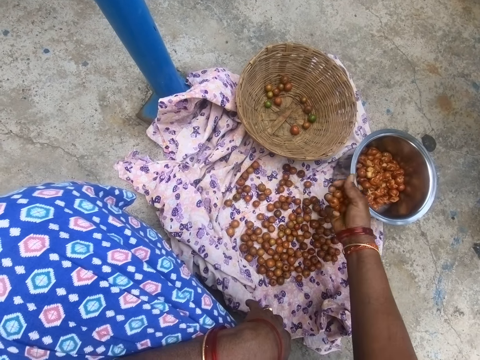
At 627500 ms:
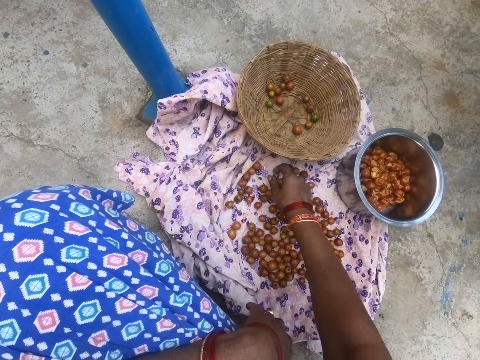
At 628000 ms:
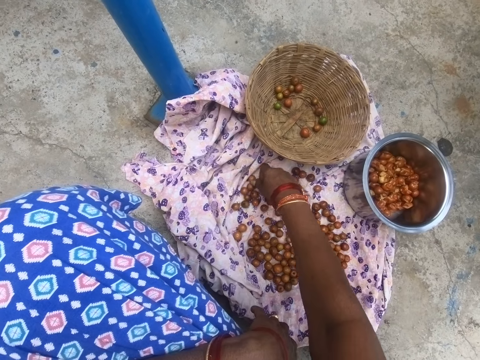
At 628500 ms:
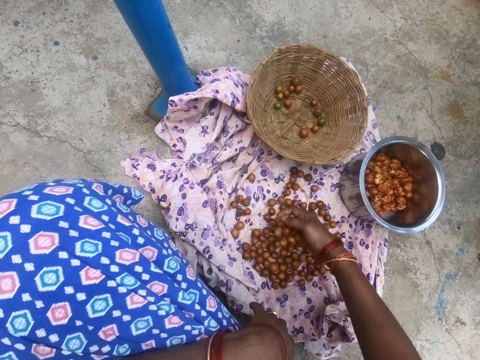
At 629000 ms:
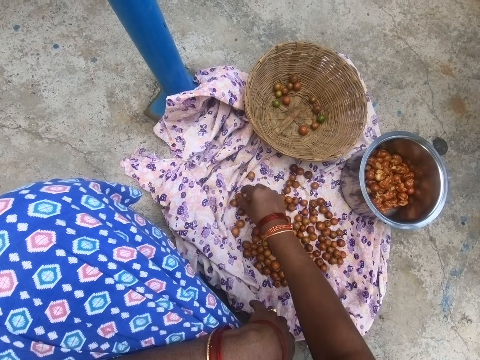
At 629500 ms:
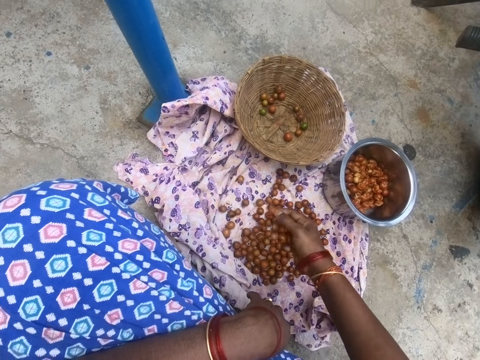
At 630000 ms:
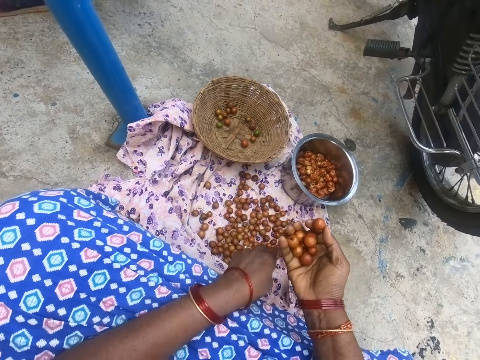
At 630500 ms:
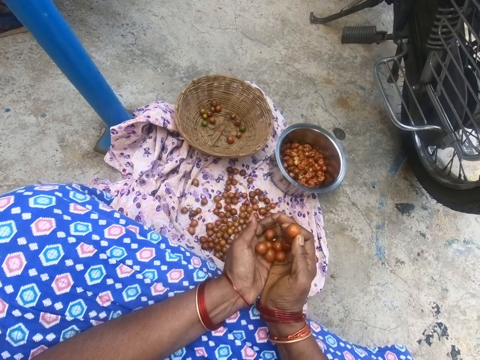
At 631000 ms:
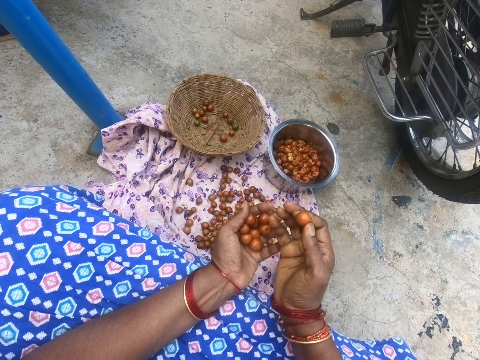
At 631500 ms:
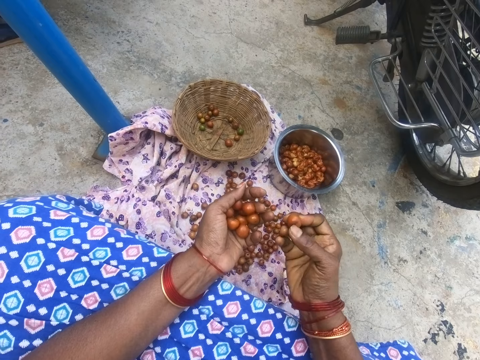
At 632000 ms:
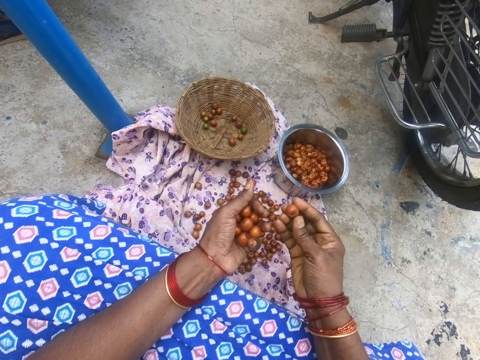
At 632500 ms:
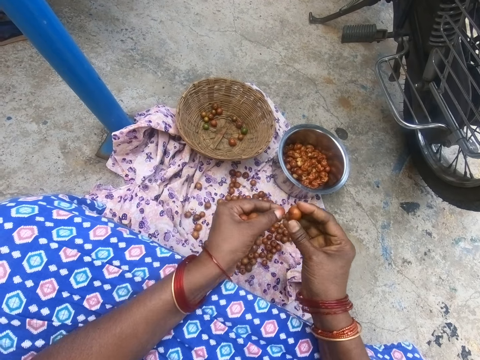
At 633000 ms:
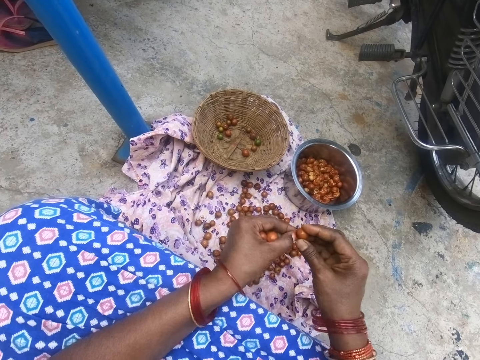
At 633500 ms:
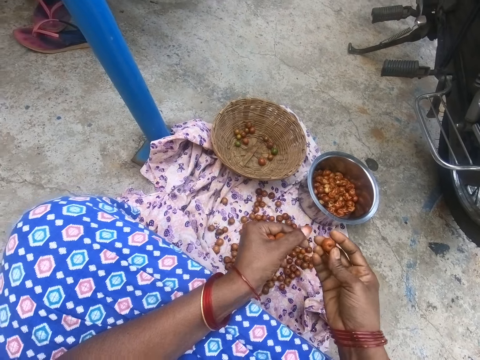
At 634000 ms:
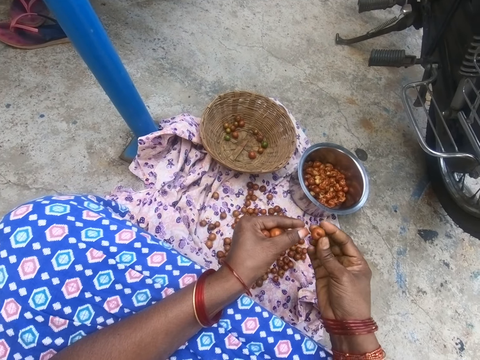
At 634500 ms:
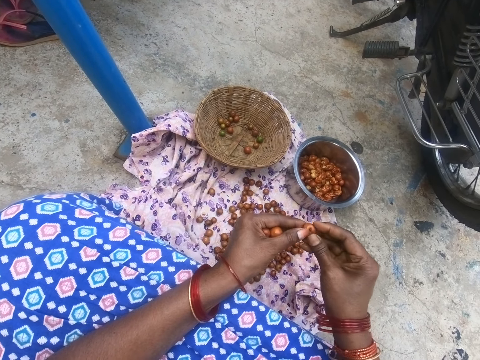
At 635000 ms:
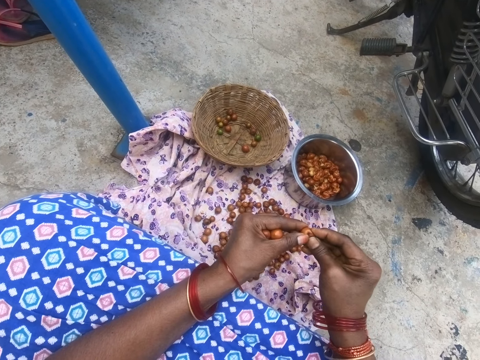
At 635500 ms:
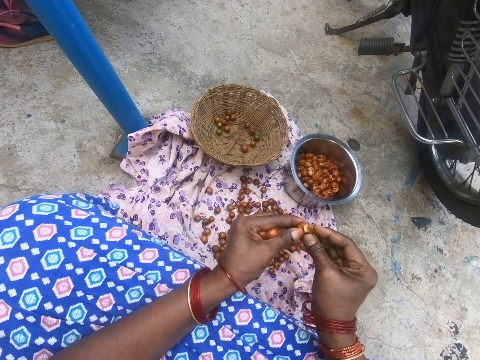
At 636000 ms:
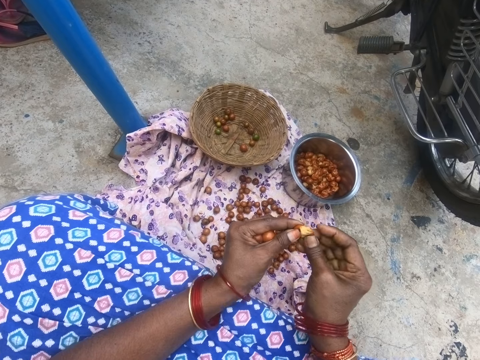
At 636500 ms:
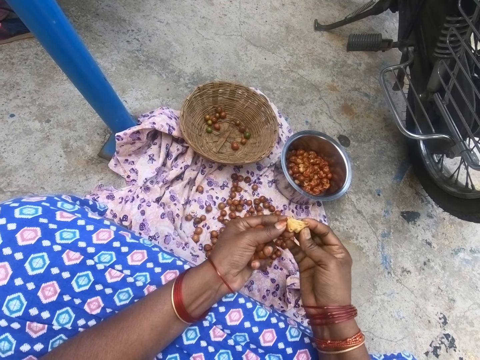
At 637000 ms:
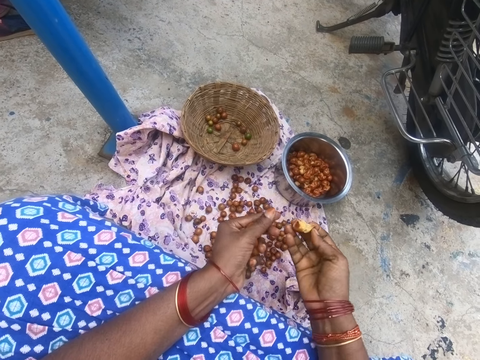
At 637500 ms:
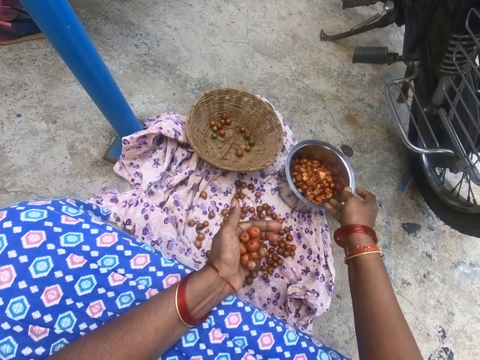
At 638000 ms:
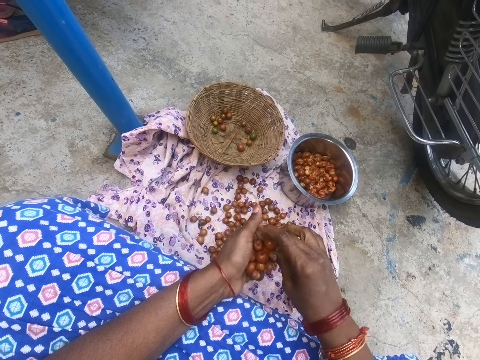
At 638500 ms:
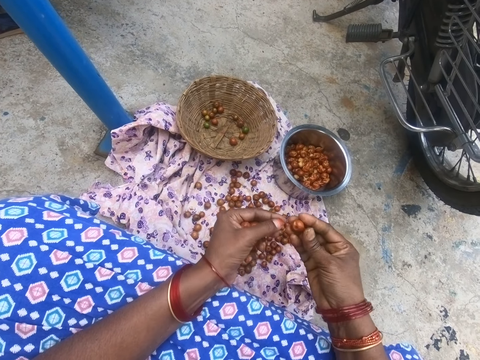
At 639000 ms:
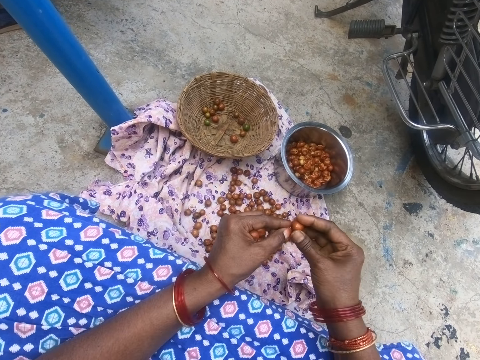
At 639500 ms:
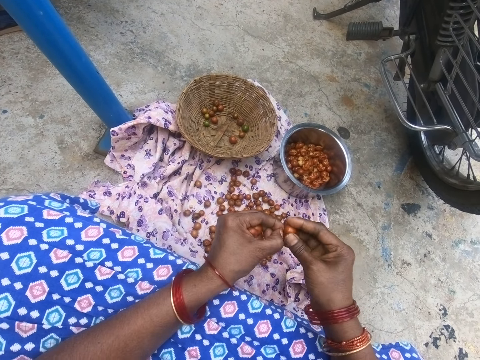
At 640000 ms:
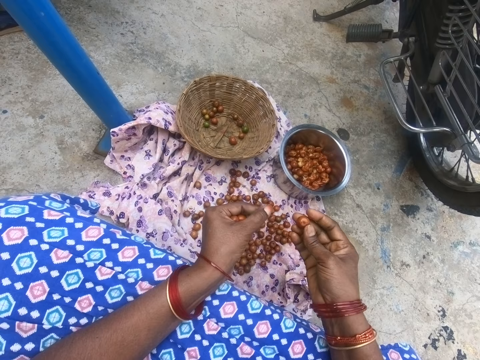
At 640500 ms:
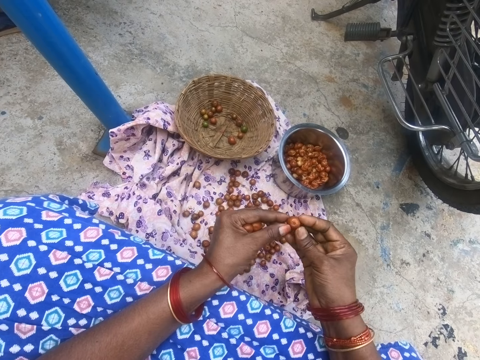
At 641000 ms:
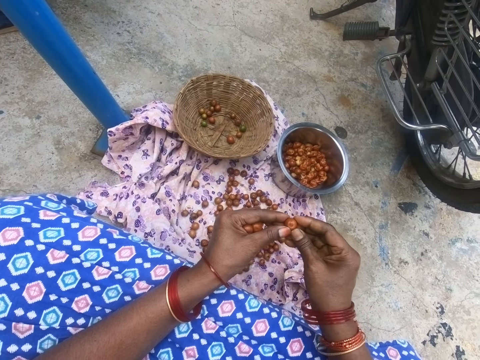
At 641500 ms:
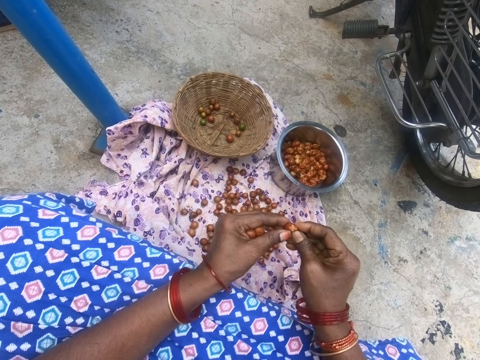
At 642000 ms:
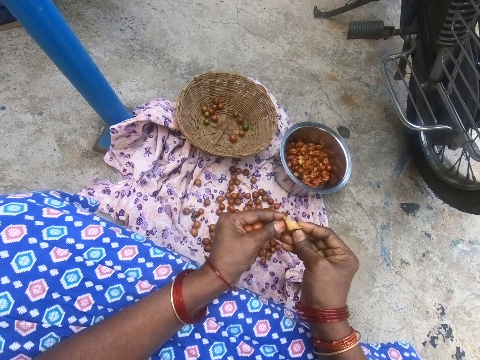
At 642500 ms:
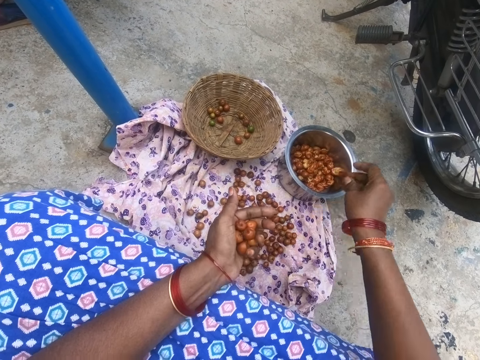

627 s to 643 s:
The camera wearer puts a jujube on the other hand, the left hand. They interact with a person. They remove part of the jujube, throw down something and peel something. They squeeze the jujube. They put down the jujube in a pot. They pick the jujube from the other hand with the right hand. They remove part of the jujube, throw down something and peel something. They squeeze the jujube.

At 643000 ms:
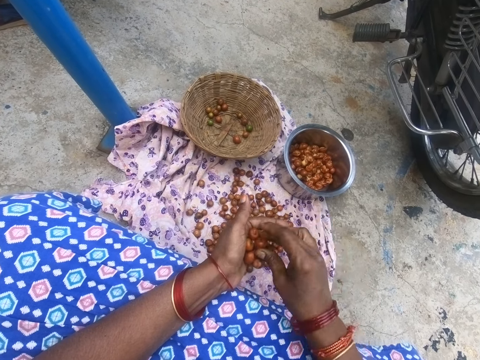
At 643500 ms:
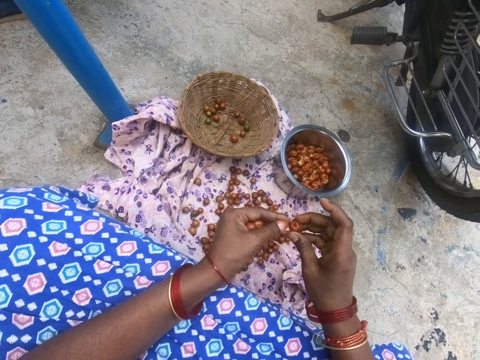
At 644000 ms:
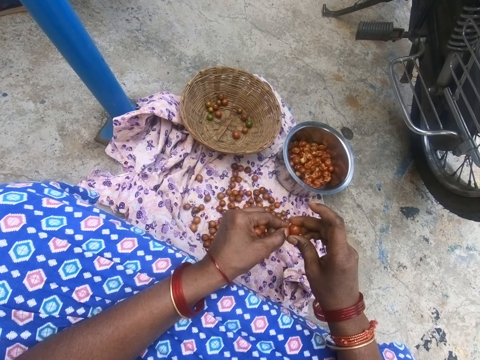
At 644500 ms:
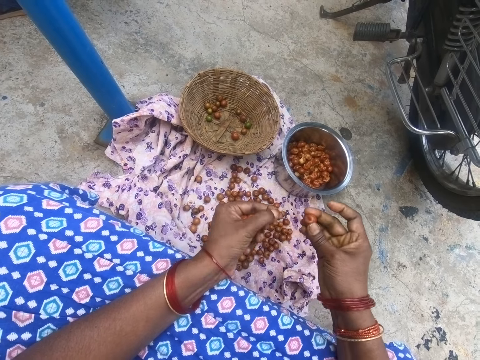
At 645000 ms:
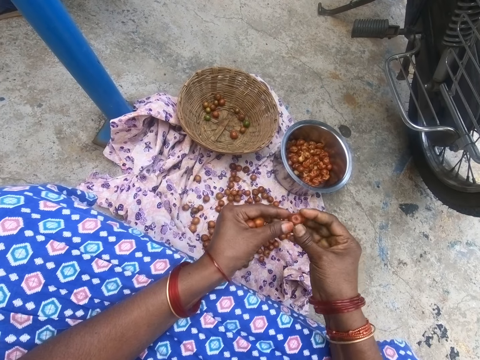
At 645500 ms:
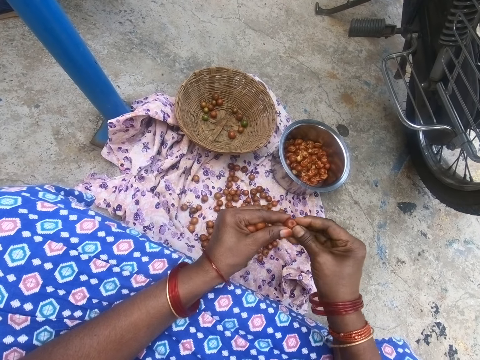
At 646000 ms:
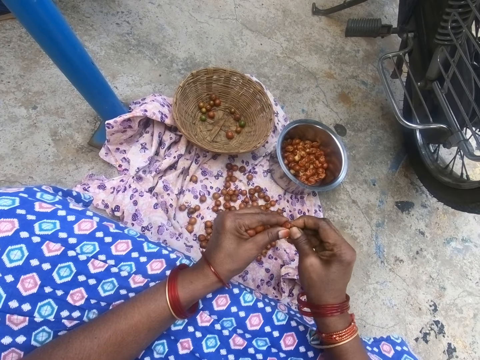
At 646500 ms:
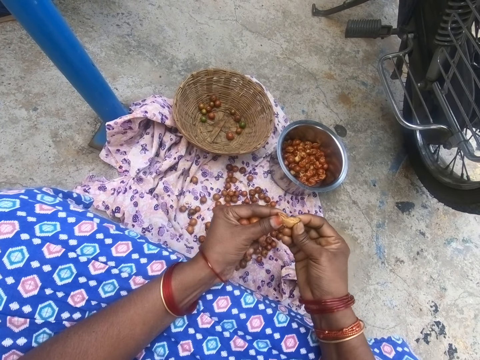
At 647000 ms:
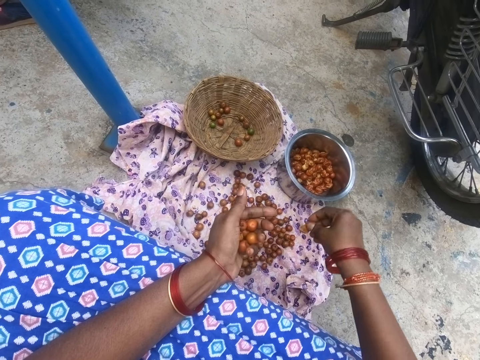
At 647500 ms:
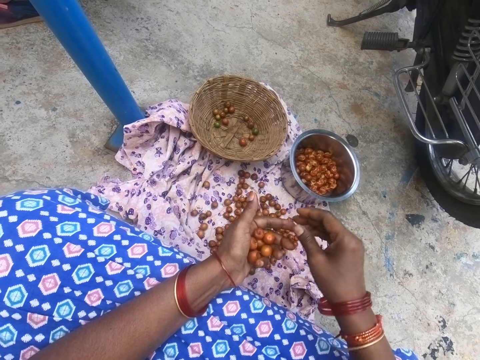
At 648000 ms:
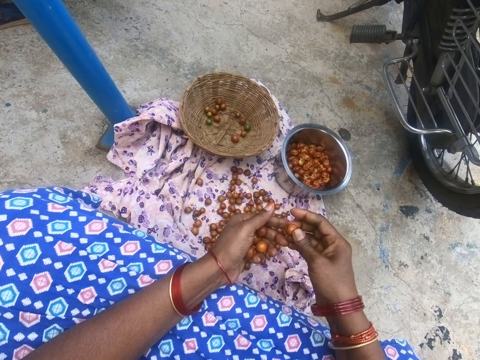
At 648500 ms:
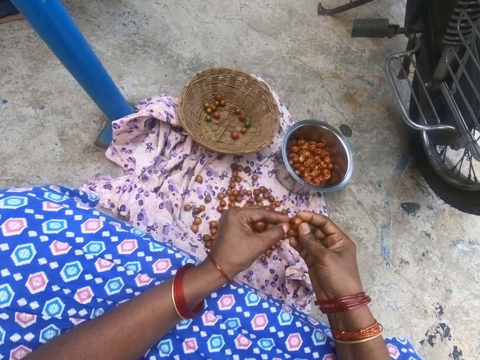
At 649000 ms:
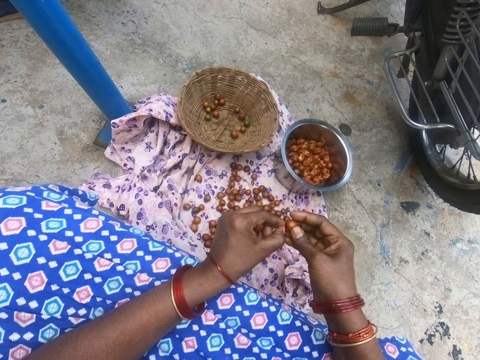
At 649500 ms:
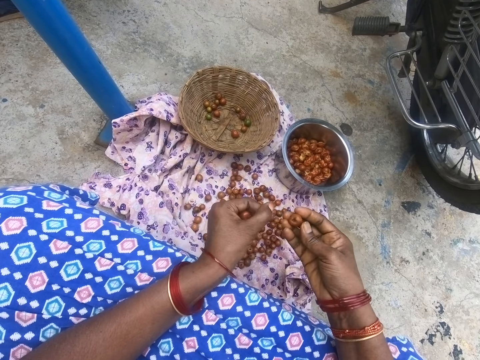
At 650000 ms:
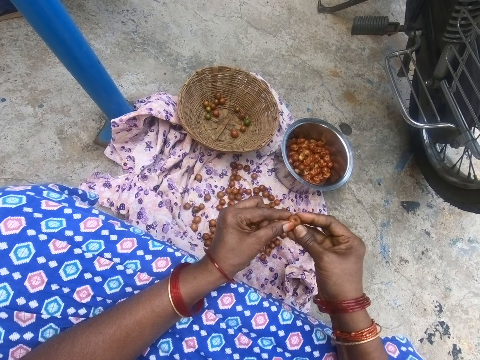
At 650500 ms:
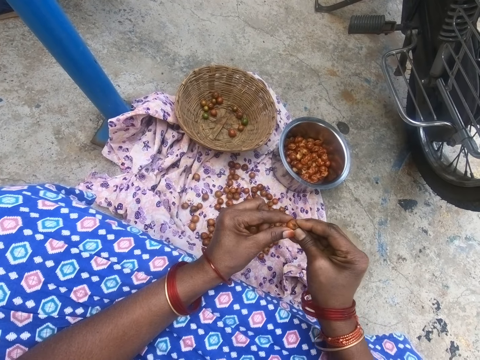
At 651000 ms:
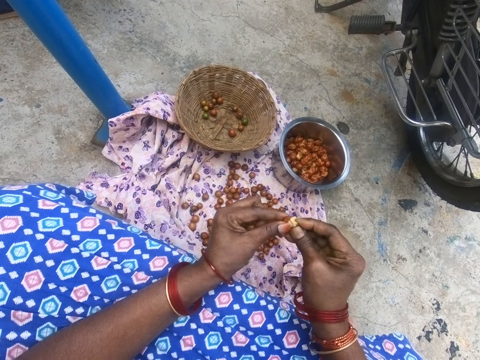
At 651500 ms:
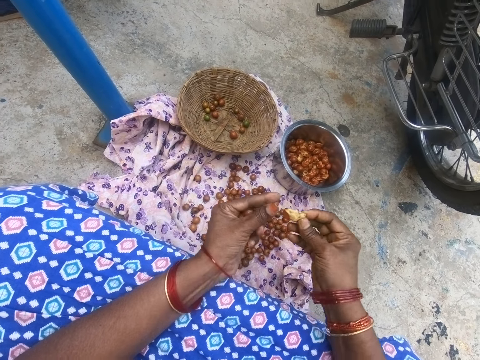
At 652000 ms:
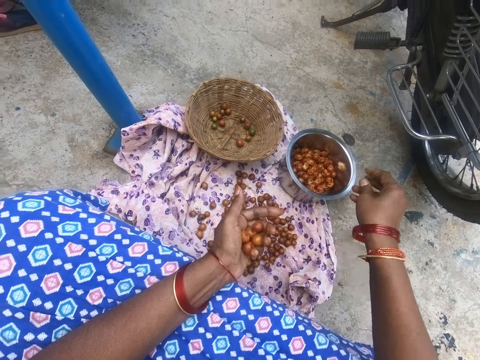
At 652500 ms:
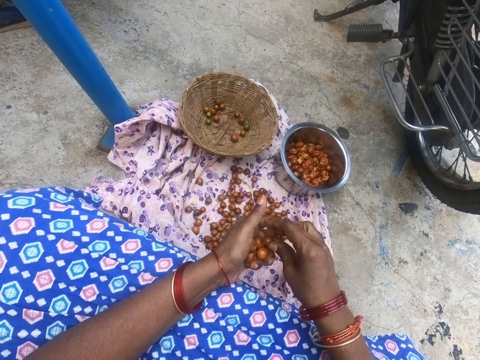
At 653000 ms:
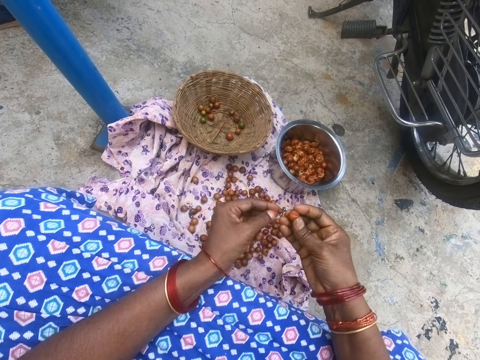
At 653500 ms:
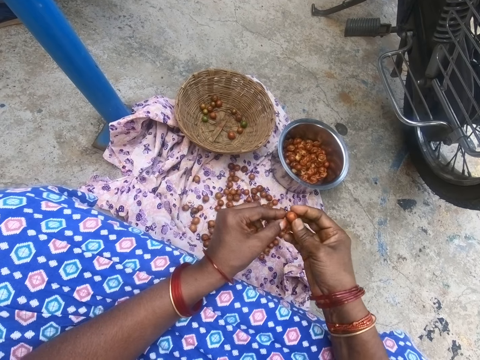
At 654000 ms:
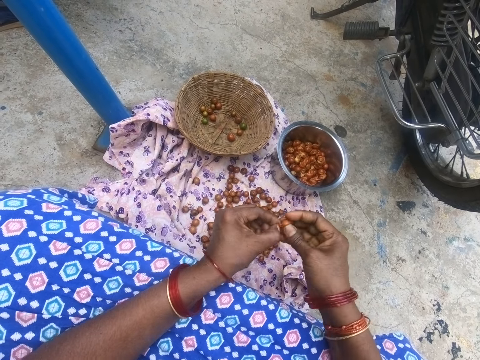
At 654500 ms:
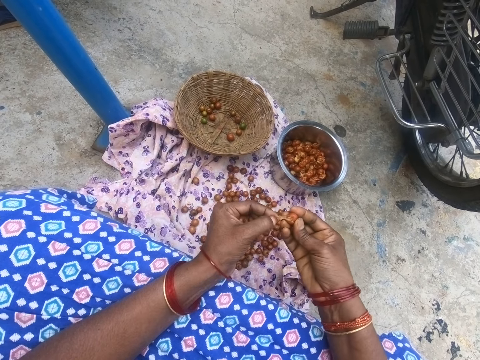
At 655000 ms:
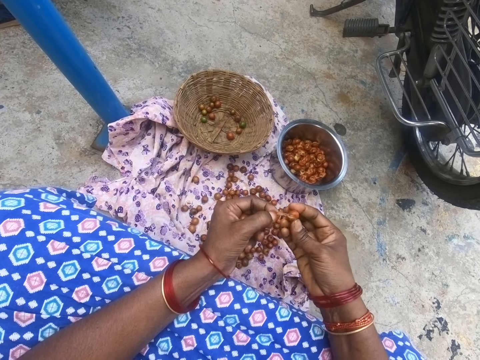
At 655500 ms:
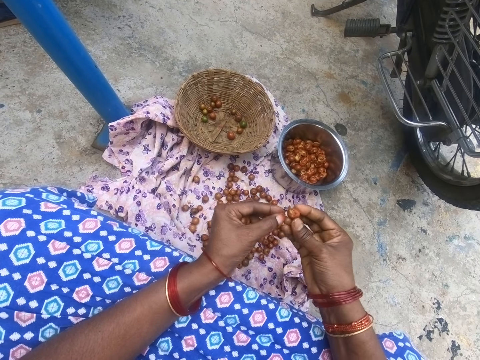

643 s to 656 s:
The camera wearer puts down a jujube in a pot. They pick the jujube from the other hand with the right hand. They remove part of the jujube, throw down something and peel something. They squeeze the jujube. They put down the jujube in a pot. They pick the jujube from the other hand with the right hand. They remove part of the jujube, throw down something and peel something. They squeeze the jujube. They put down the jujube in a pot. They pick the jujube from the other hand with the right hand. They remove part of the jujube.
